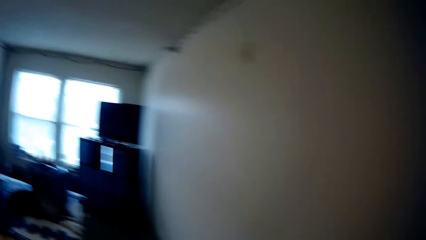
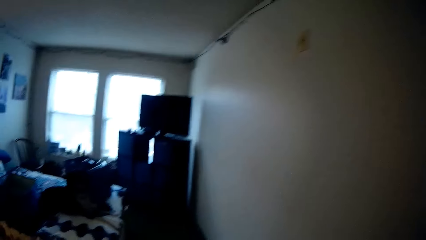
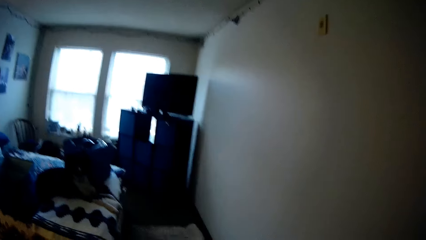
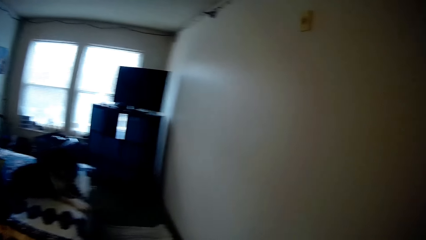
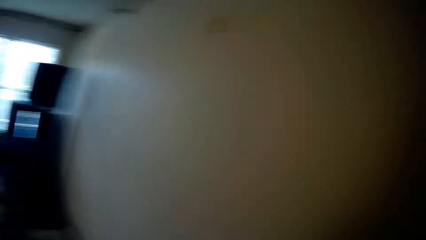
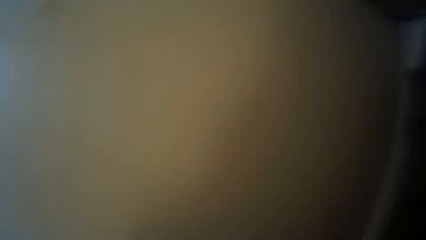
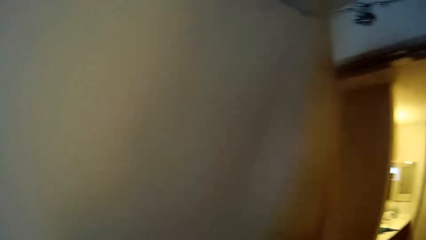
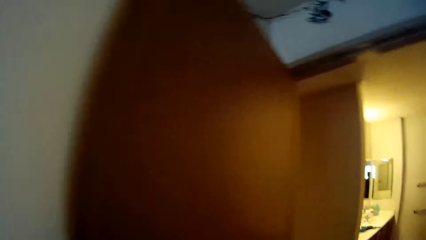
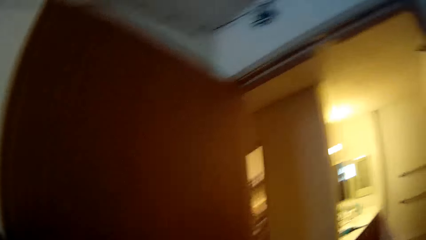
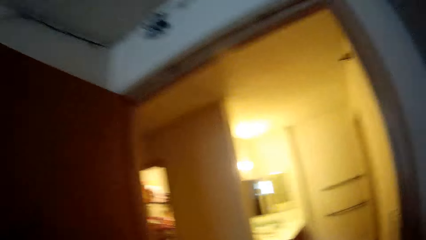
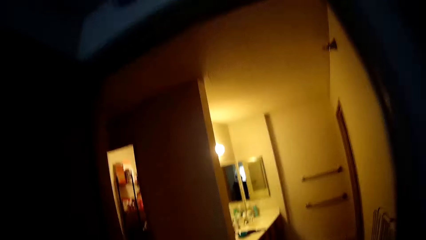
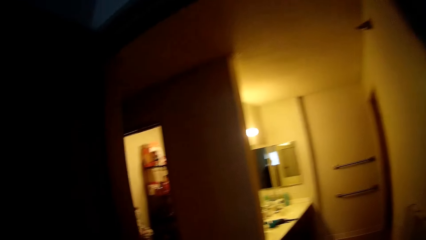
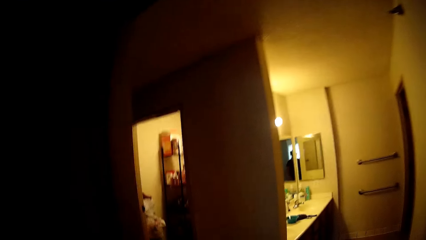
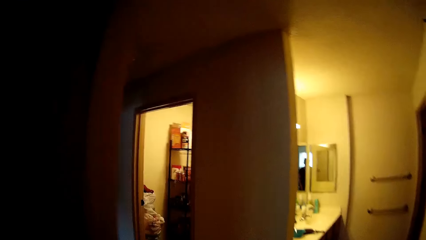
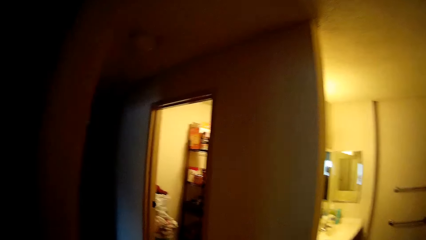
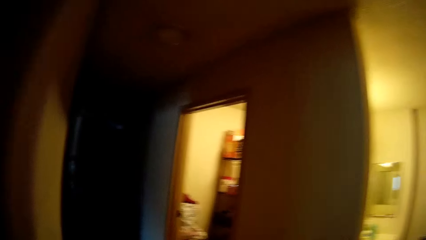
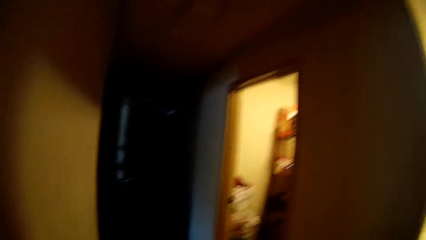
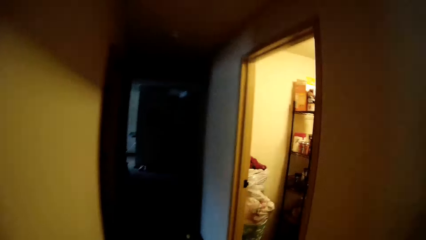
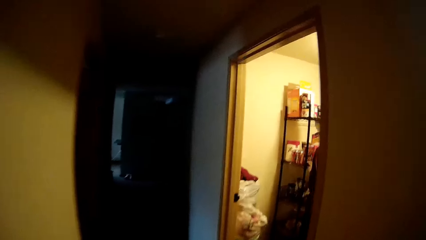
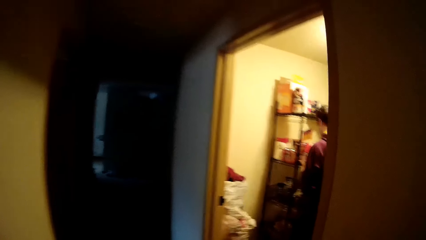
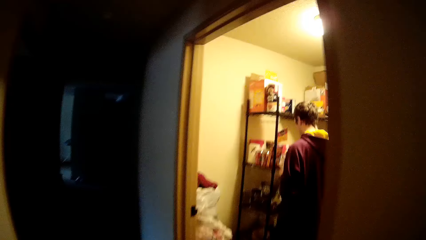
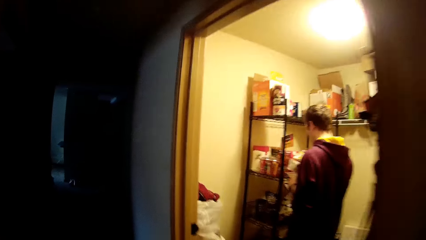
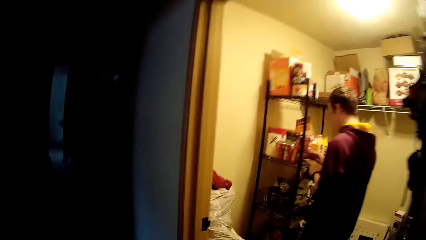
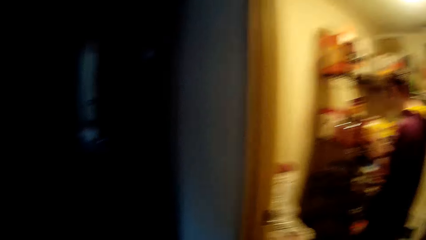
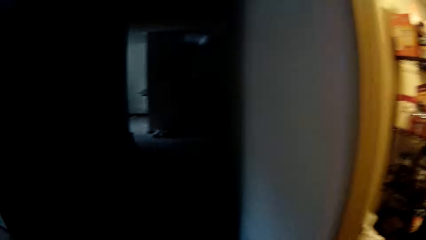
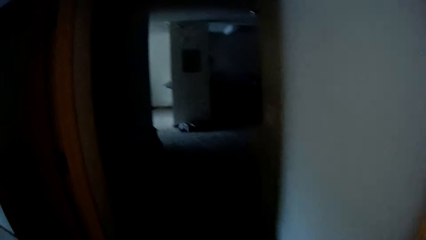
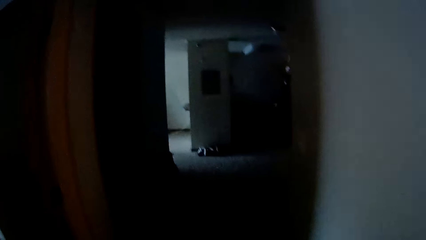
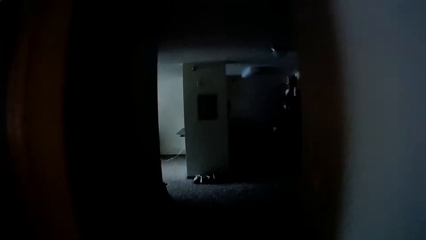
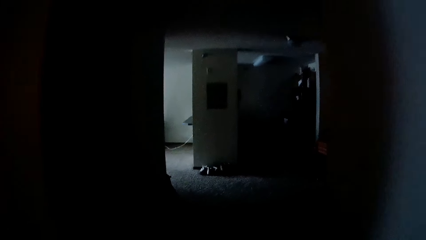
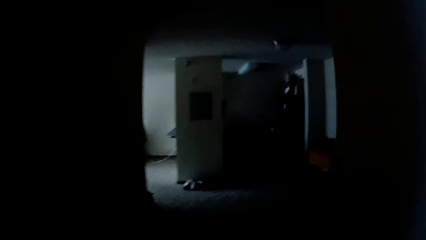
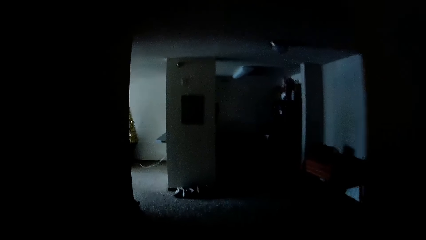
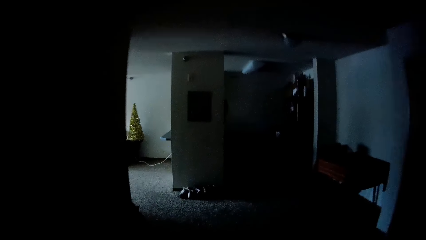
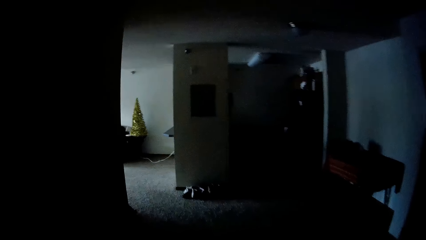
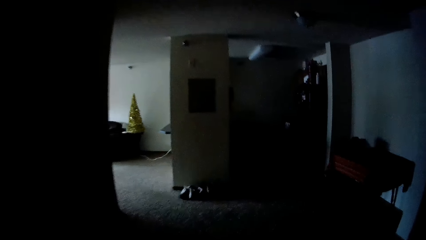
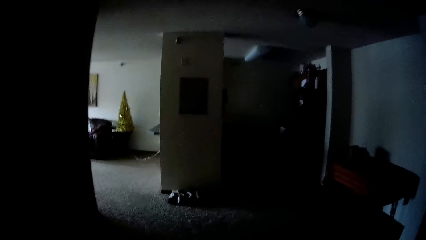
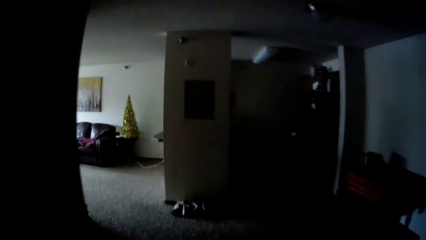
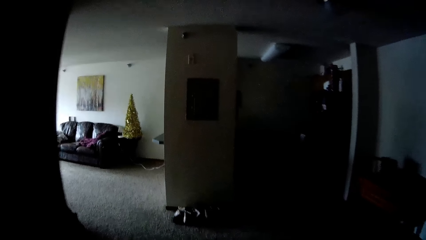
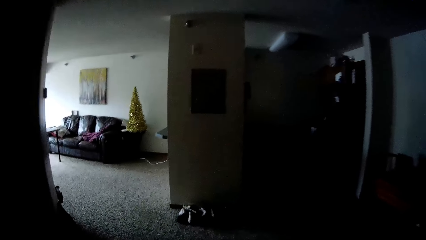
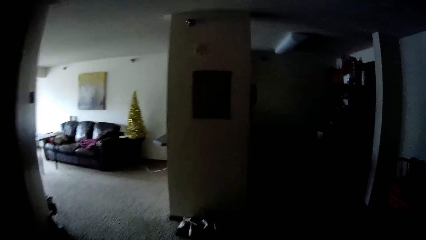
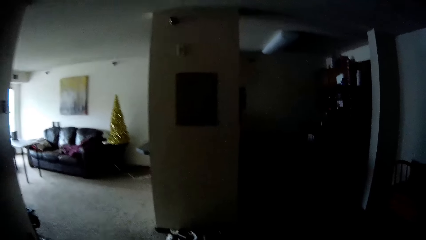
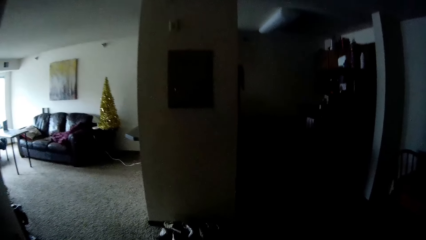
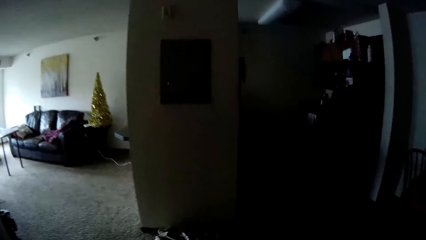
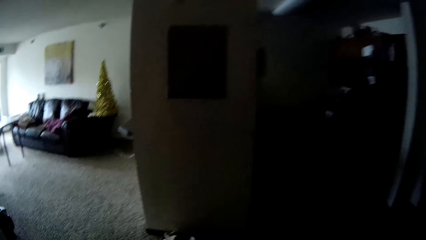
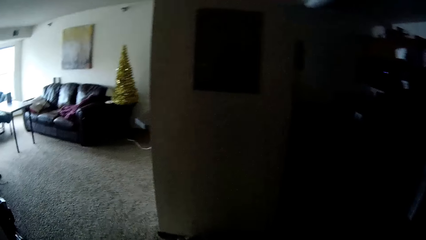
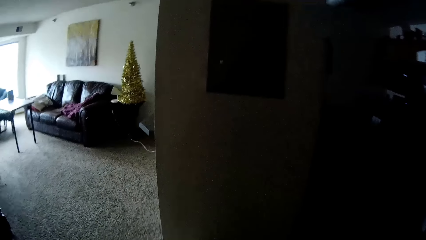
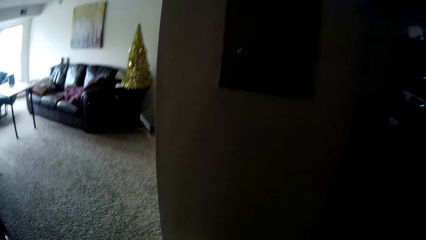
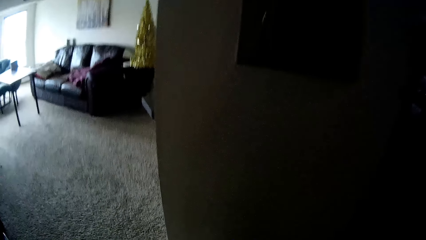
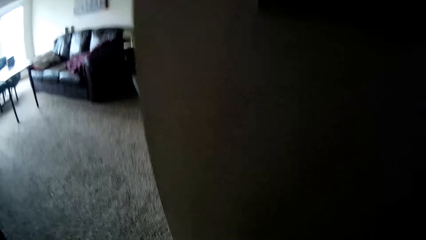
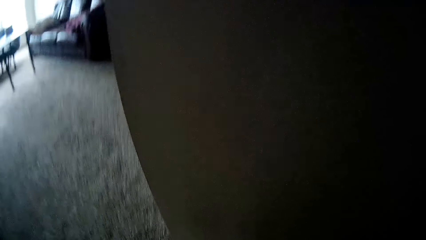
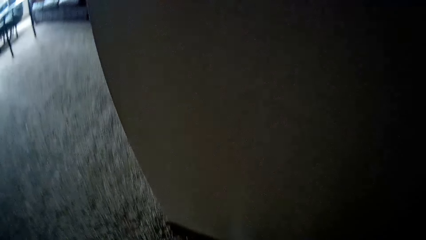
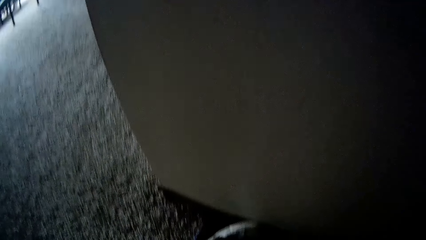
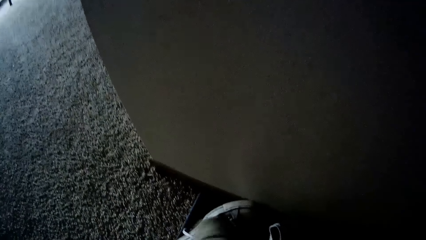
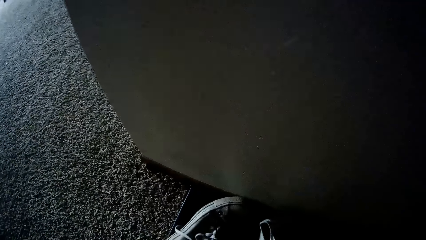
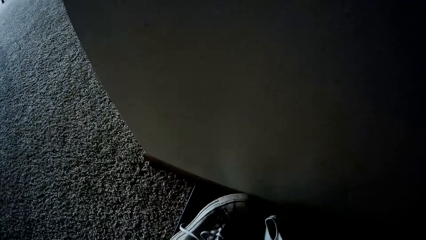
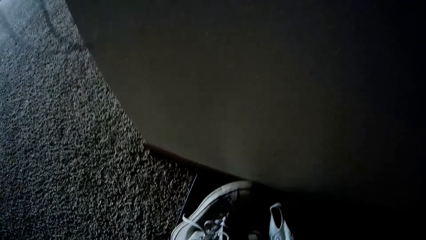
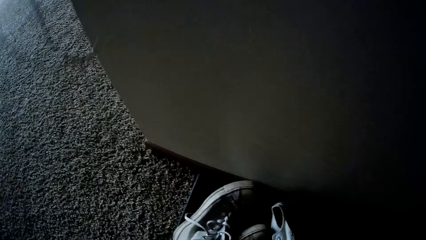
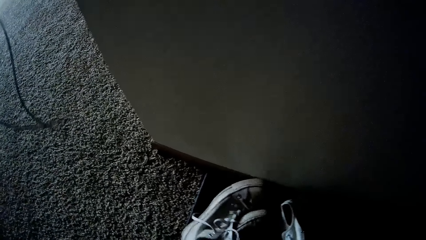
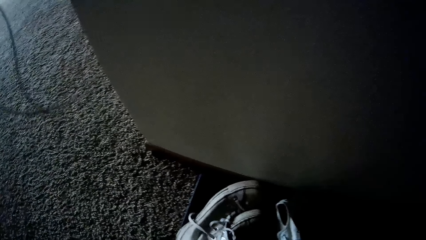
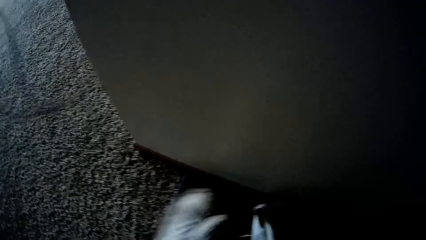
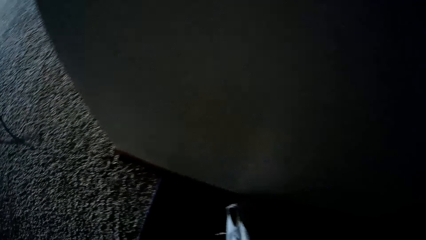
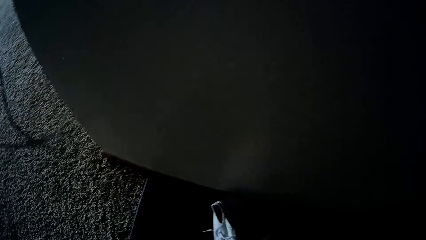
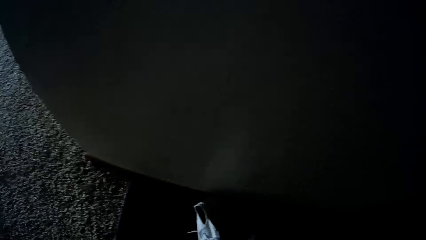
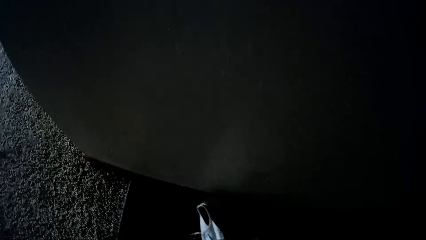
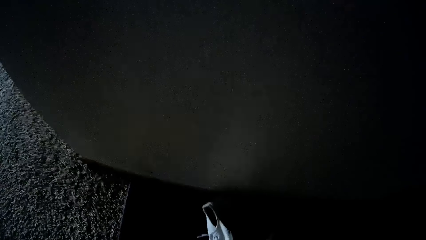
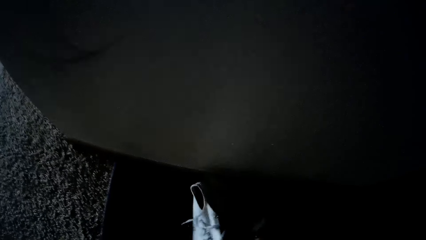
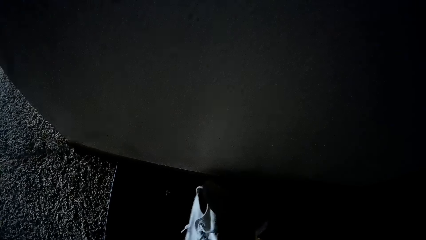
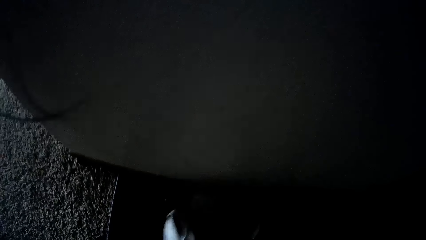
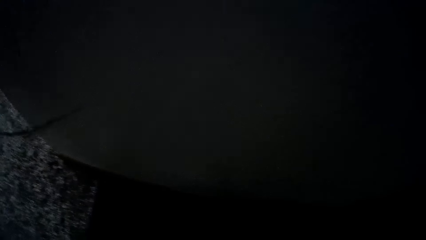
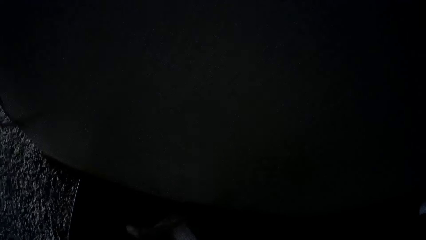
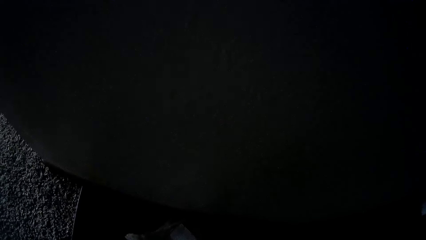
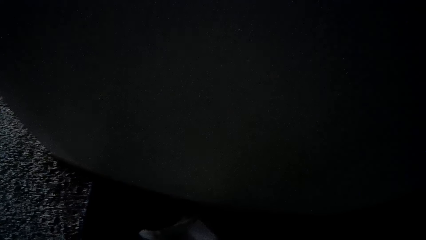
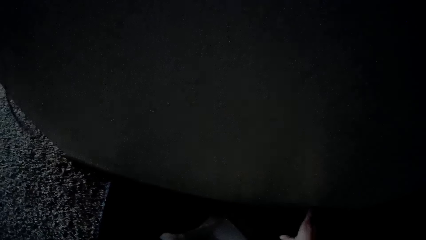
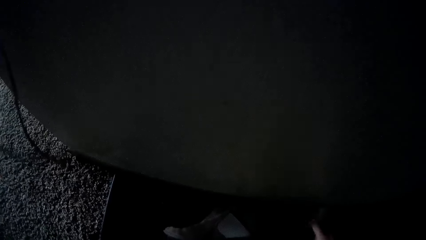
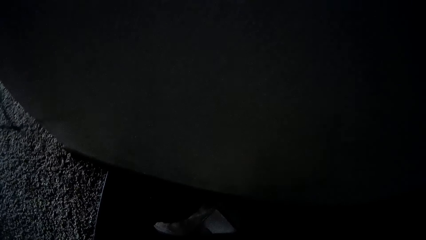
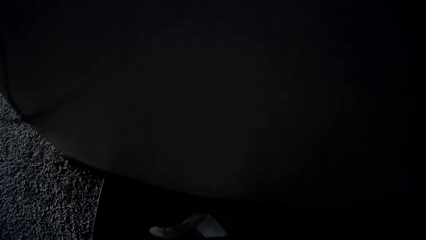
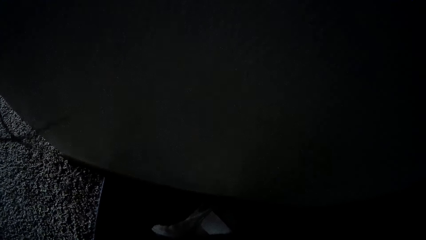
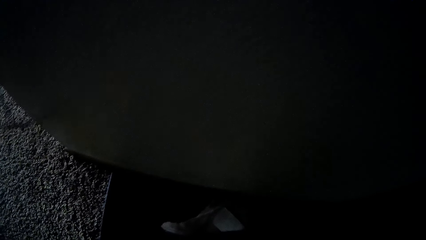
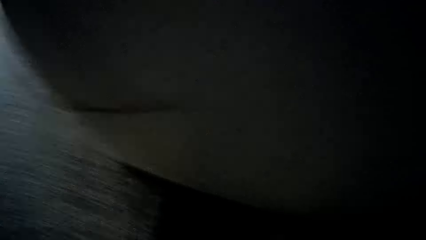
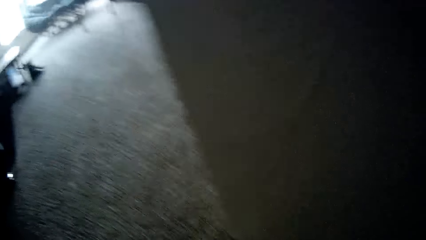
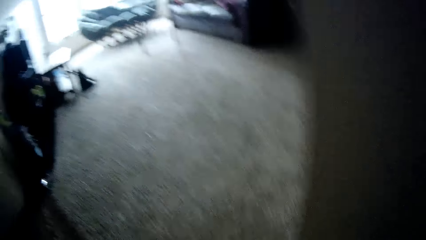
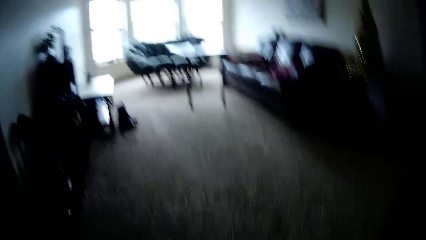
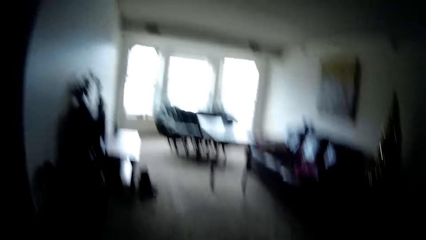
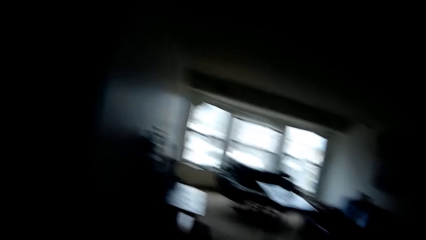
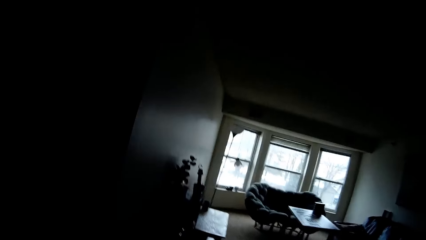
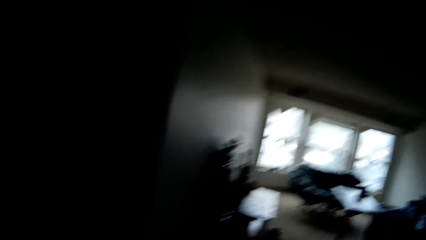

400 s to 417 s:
The camera wearer opens a door with her left hand. She walks towards a sitting room. She picks the shoes on the floor.
